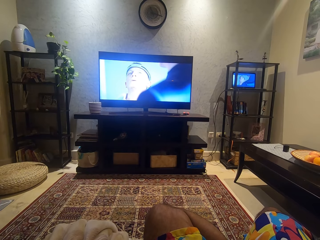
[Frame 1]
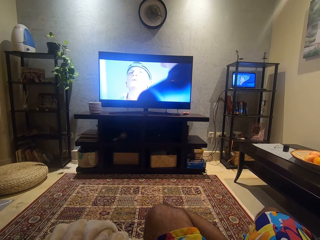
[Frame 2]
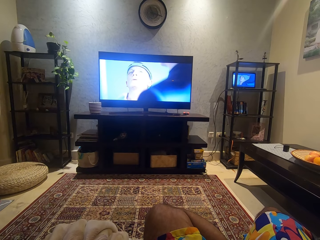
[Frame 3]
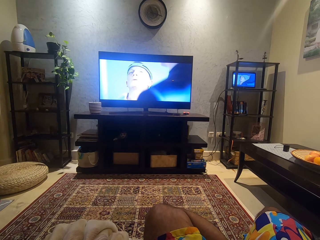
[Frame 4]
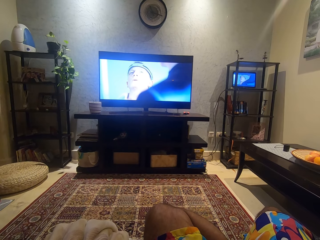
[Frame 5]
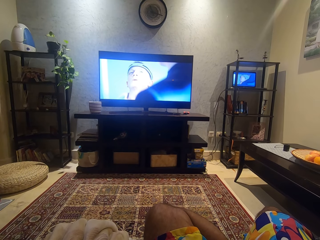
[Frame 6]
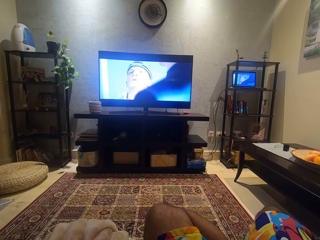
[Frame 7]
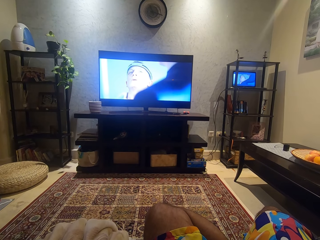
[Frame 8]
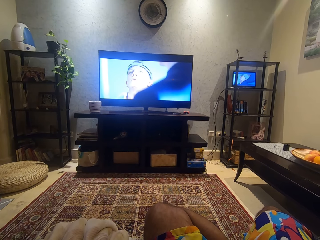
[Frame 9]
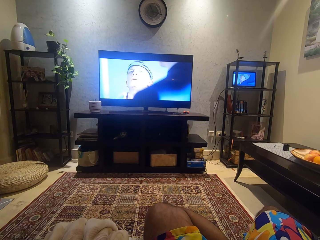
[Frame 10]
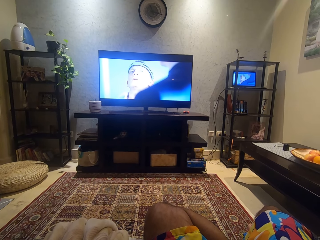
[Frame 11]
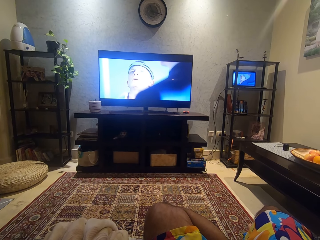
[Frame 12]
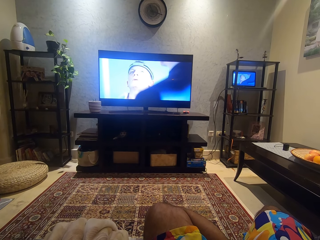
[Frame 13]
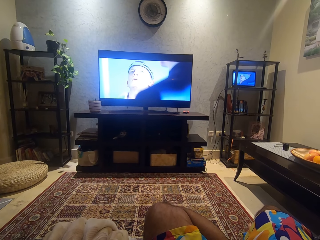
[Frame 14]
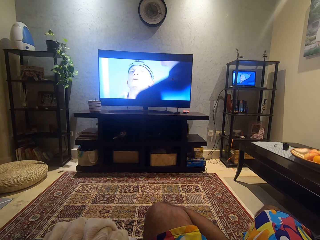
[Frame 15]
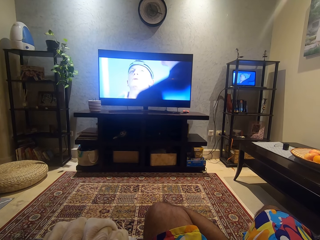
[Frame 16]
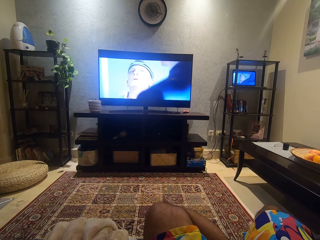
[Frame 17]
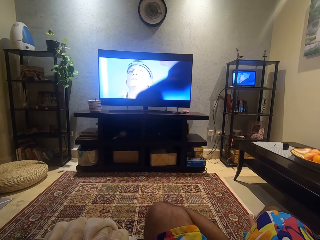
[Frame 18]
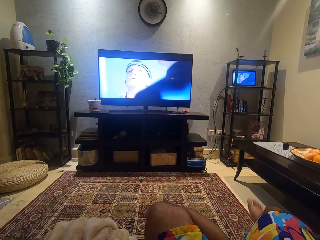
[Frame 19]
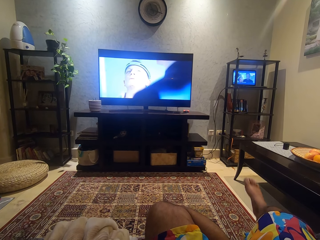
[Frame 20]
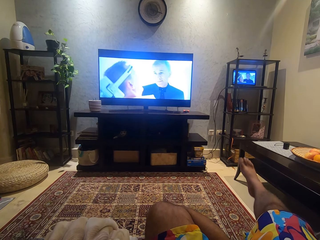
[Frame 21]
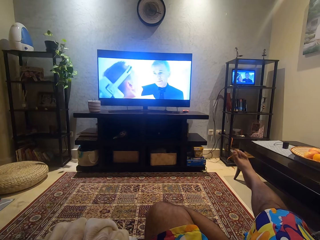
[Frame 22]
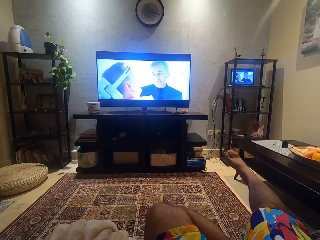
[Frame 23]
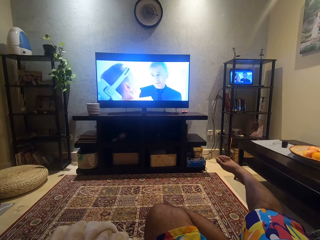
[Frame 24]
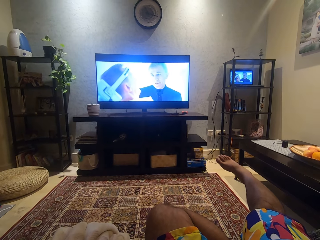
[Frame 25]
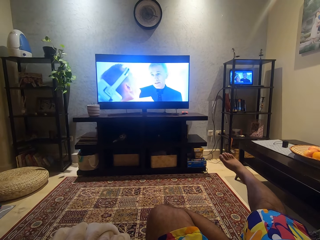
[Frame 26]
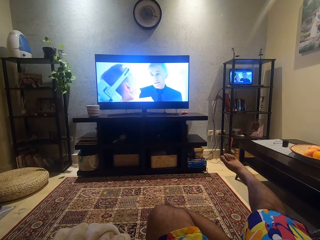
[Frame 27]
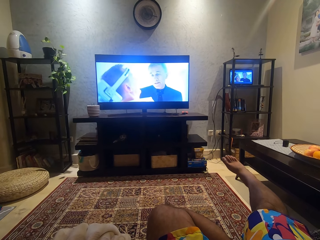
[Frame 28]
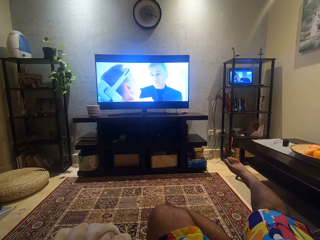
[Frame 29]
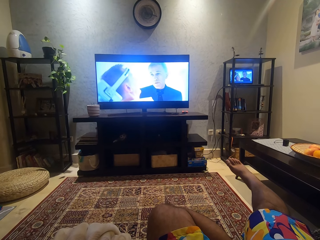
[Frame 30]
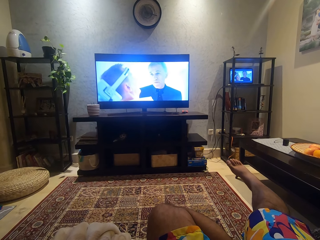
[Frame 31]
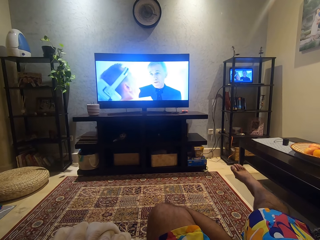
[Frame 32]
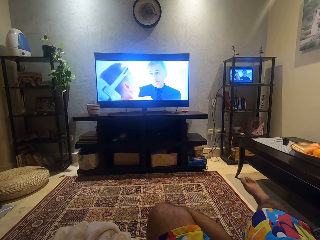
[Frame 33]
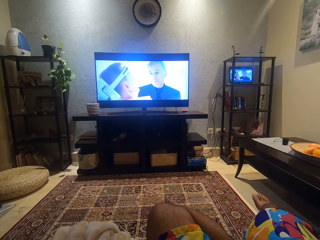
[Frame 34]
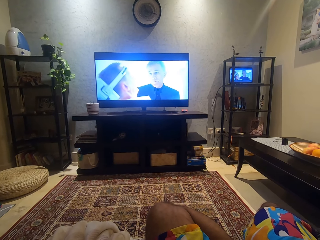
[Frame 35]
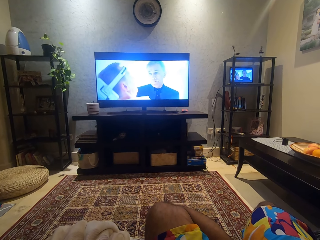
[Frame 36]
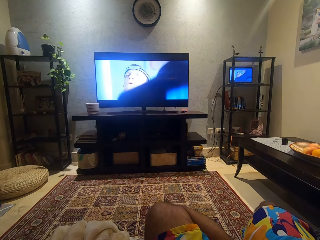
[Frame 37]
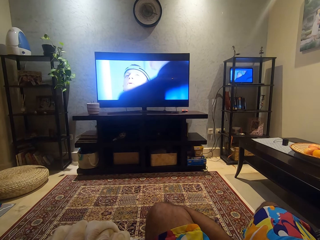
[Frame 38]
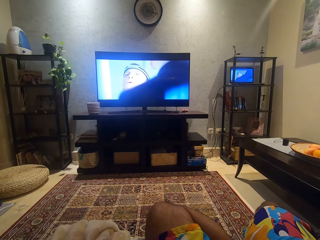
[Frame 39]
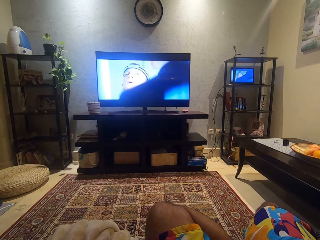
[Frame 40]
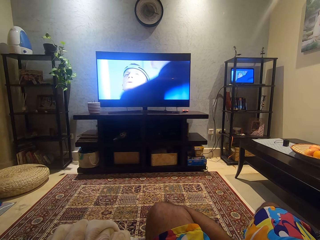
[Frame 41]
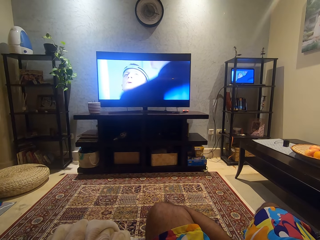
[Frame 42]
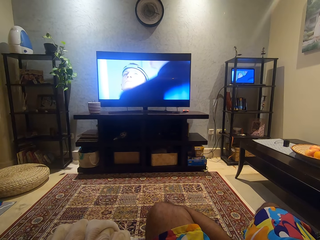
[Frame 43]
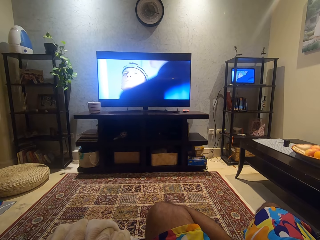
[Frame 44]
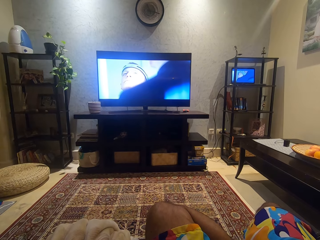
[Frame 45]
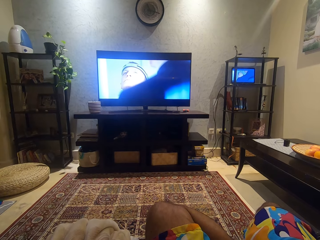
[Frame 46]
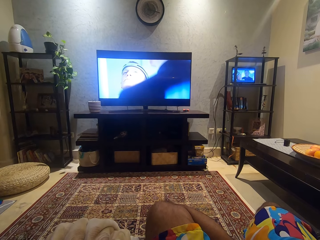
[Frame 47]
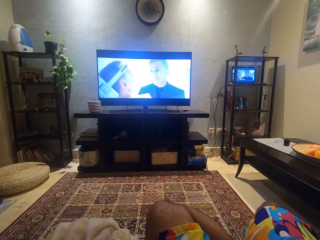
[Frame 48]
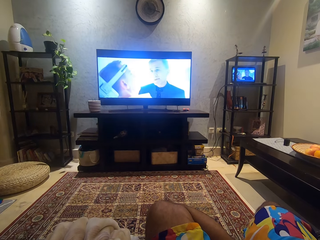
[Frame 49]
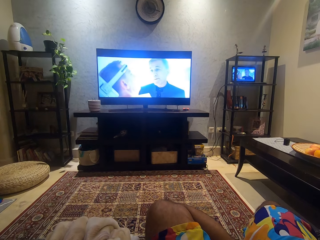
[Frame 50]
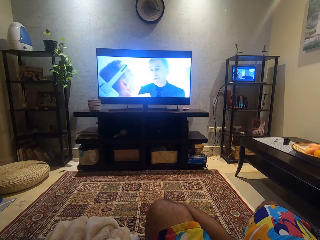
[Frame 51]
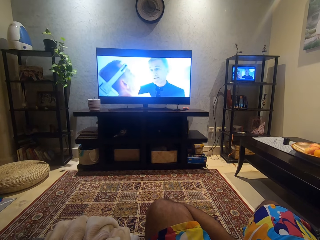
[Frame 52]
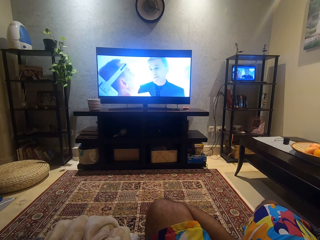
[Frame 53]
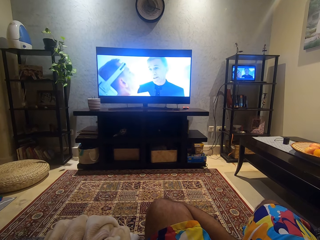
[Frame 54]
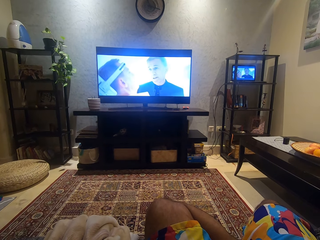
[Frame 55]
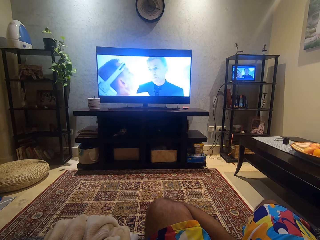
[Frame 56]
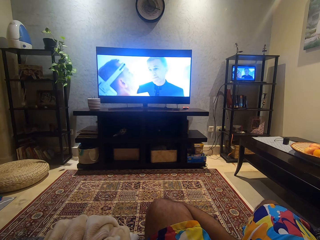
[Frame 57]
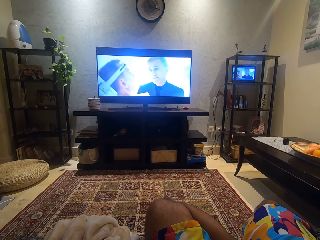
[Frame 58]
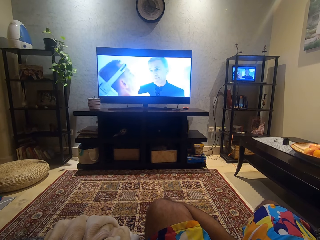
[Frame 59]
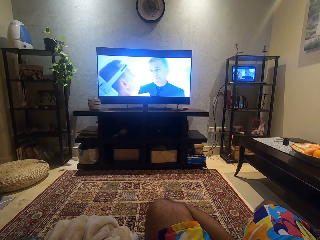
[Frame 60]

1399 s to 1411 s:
The camera wearer raises his right leg. He drops his right leg on the floor. He watches a movie.

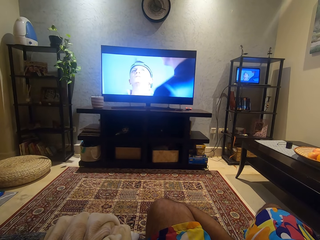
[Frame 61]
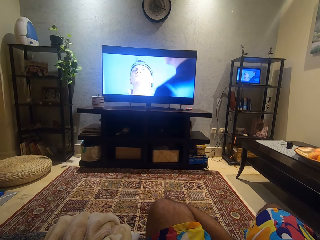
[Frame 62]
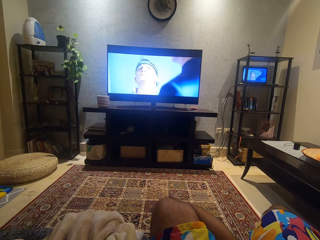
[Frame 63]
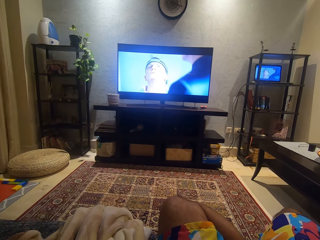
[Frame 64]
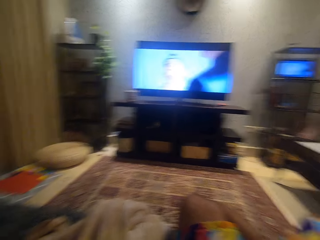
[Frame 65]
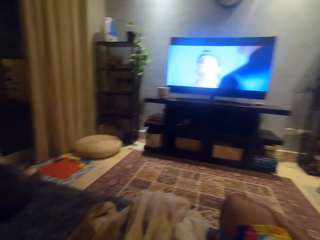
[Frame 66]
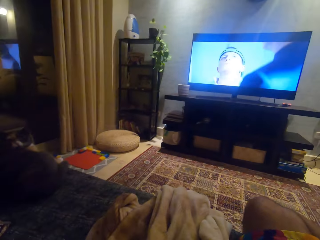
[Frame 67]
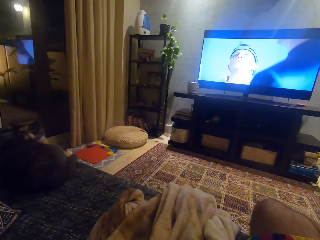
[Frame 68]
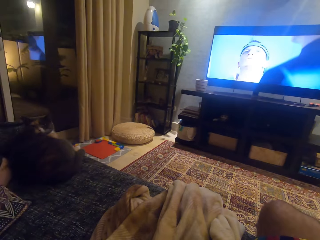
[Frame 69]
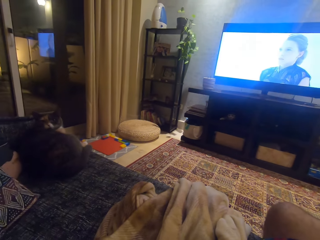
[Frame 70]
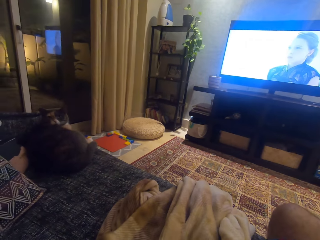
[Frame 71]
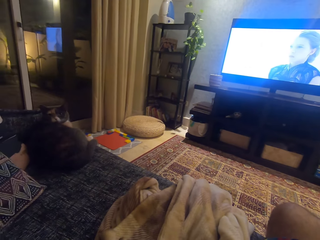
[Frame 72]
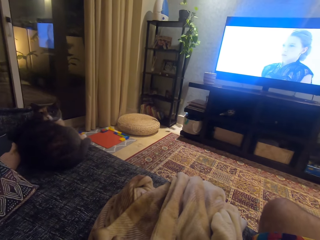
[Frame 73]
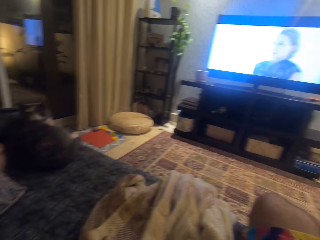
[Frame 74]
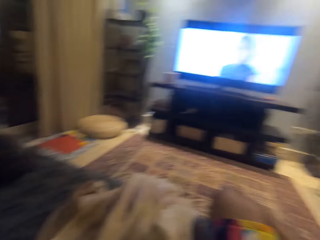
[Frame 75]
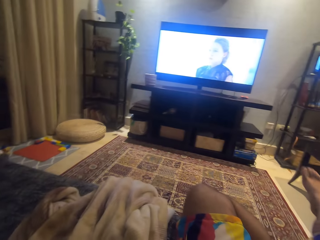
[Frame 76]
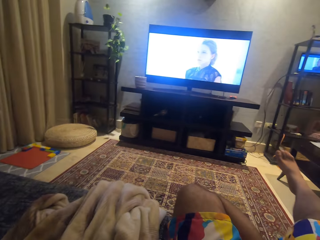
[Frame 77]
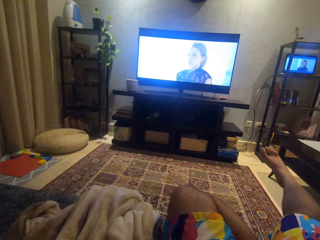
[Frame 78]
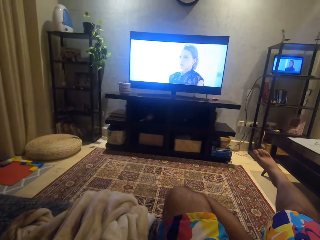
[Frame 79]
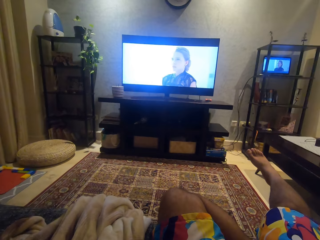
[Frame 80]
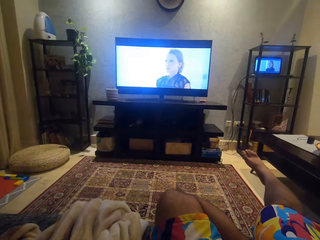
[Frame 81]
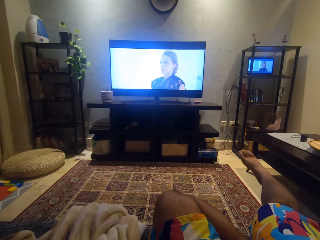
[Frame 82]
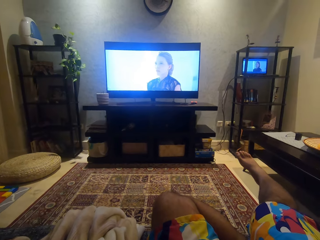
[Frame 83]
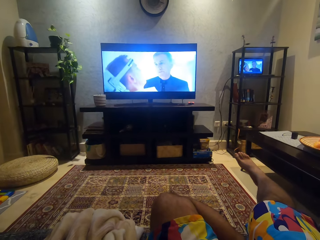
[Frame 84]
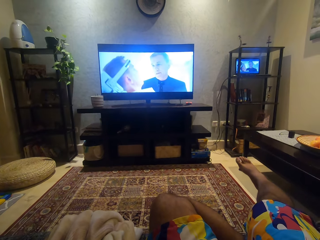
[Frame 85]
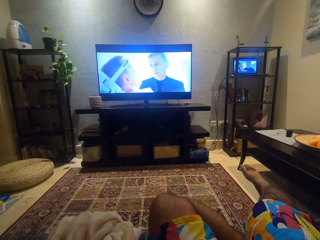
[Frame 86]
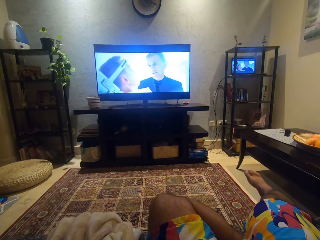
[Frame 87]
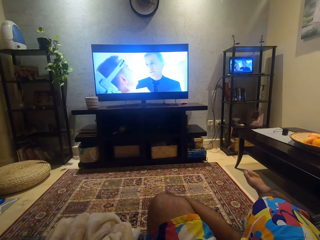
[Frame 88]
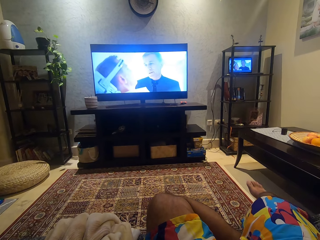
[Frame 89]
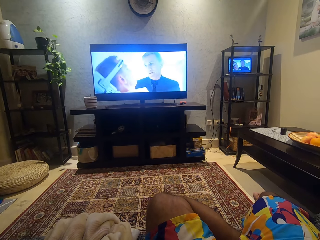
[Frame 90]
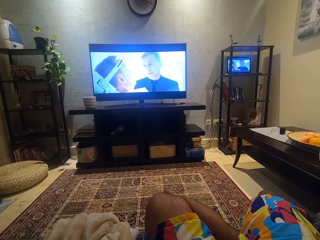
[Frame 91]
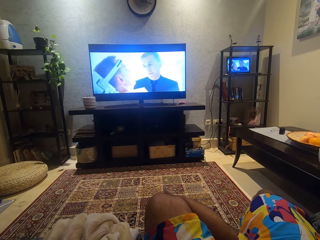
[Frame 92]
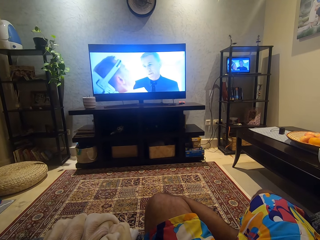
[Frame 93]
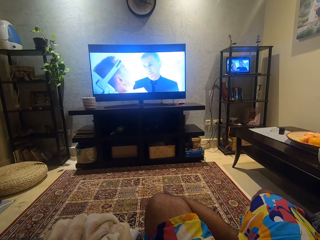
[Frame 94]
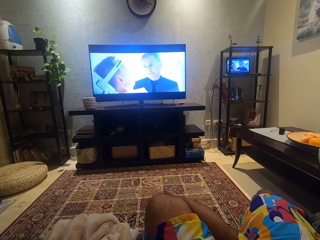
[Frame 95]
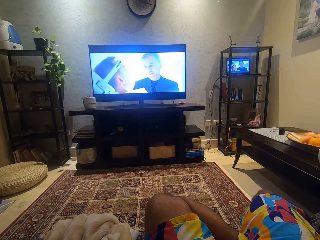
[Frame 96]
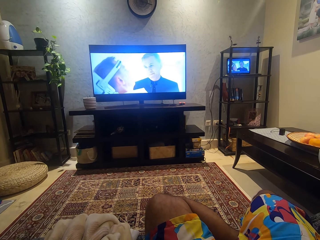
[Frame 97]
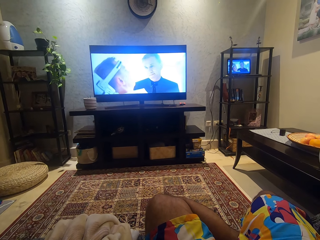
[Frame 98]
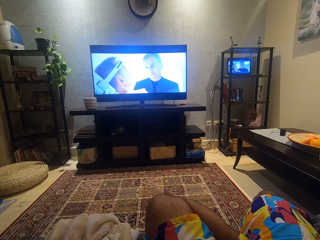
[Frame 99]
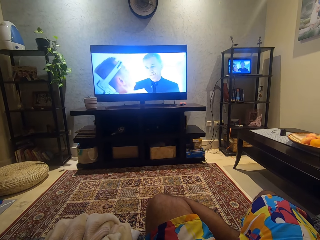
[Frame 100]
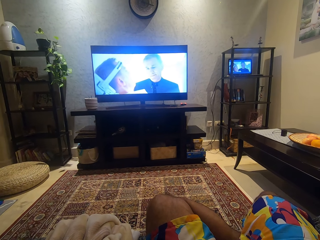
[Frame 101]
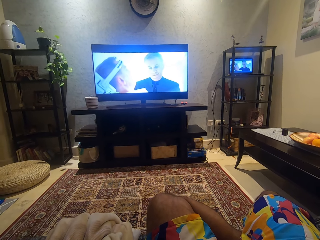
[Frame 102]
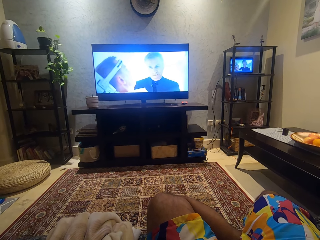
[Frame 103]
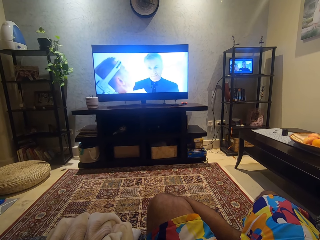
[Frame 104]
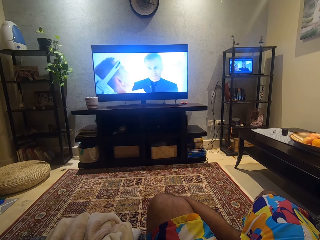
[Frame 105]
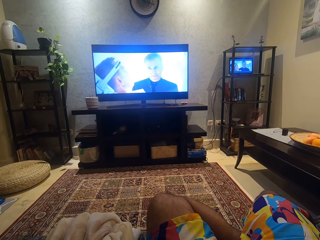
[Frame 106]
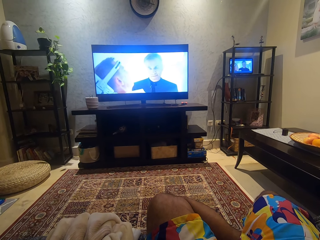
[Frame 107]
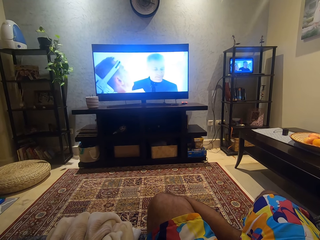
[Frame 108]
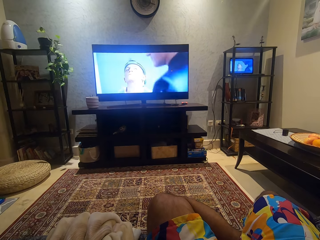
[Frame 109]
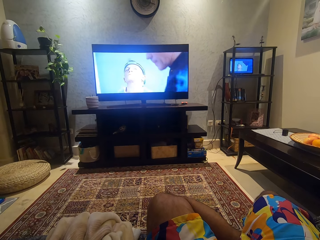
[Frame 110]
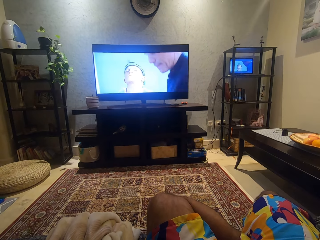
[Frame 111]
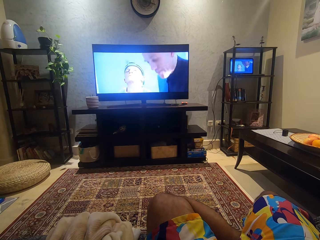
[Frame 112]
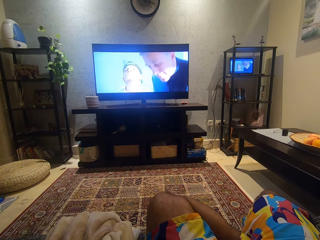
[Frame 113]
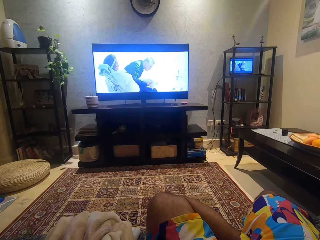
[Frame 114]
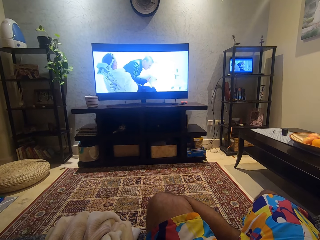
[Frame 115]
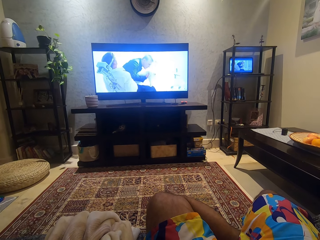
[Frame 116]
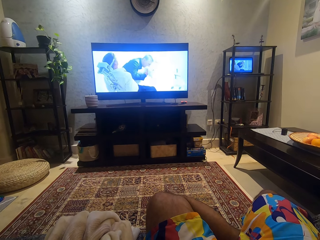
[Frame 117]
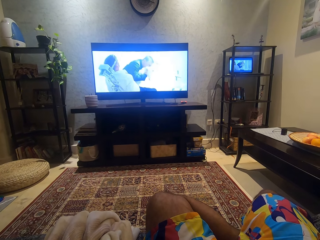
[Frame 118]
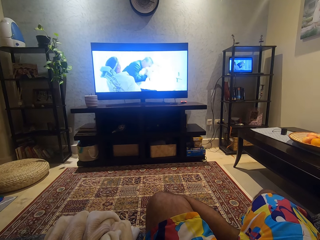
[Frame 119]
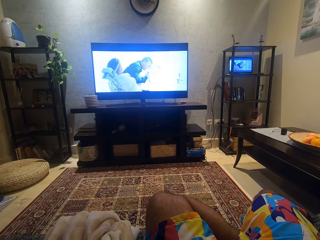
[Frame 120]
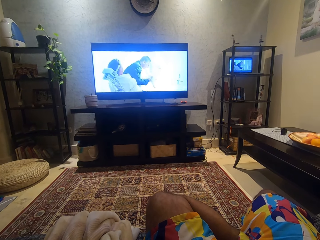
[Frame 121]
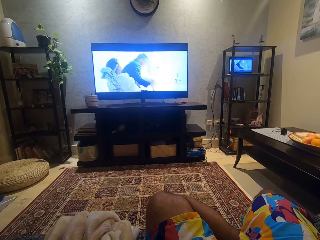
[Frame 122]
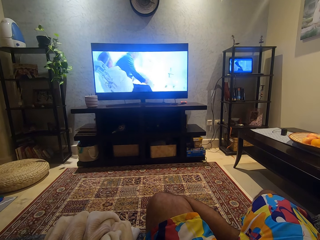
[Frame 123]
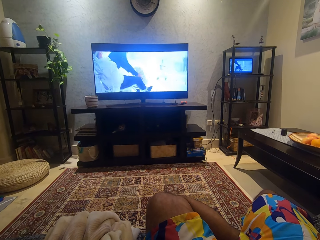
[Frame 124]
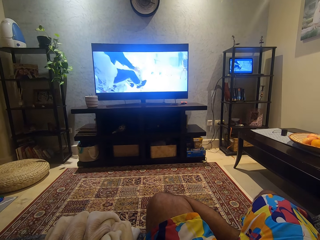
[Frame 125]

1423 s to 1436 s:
The camera wearer turns left. He raises his right leg. He lowers his leg. He watches a movie.
